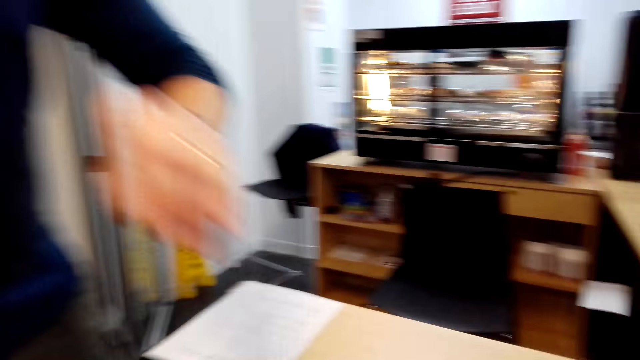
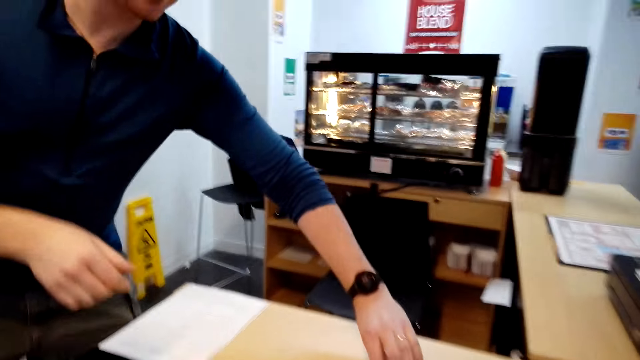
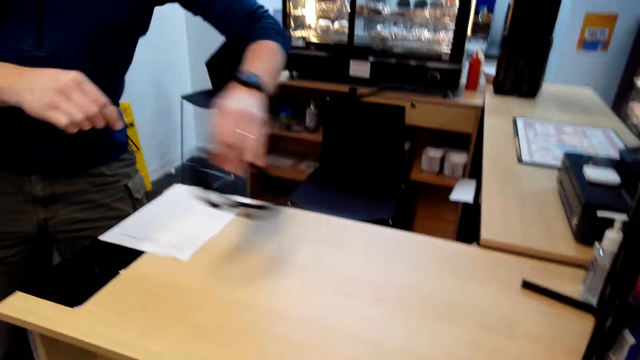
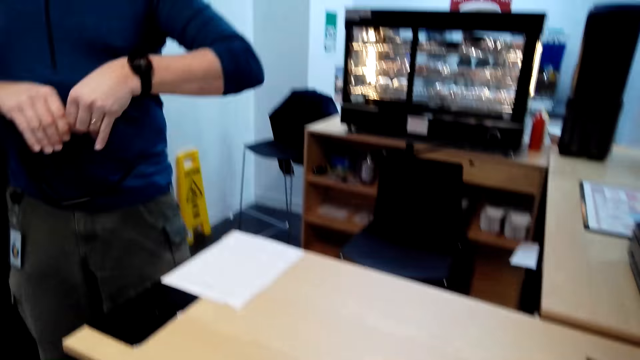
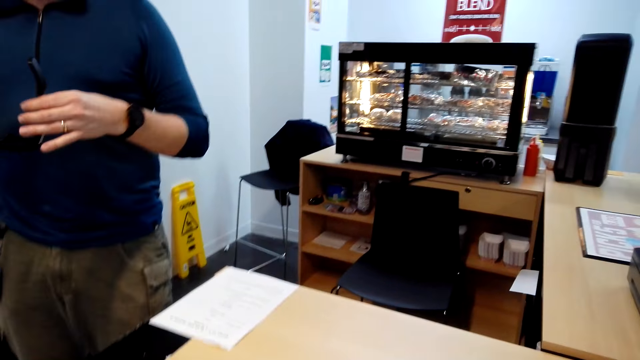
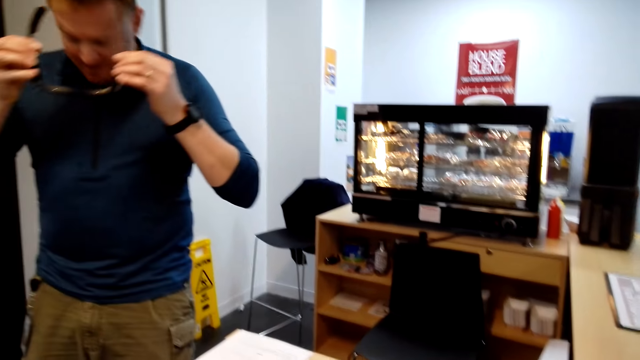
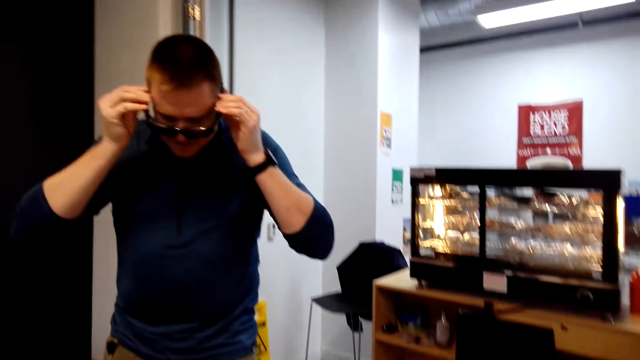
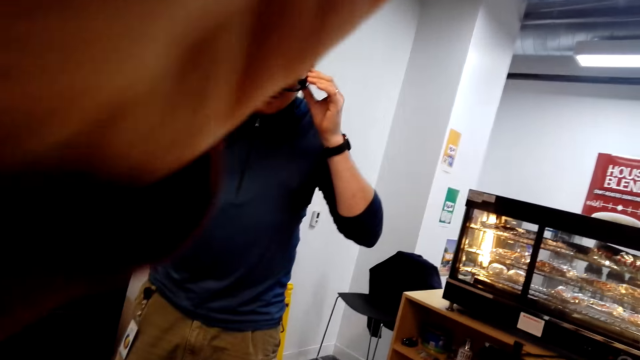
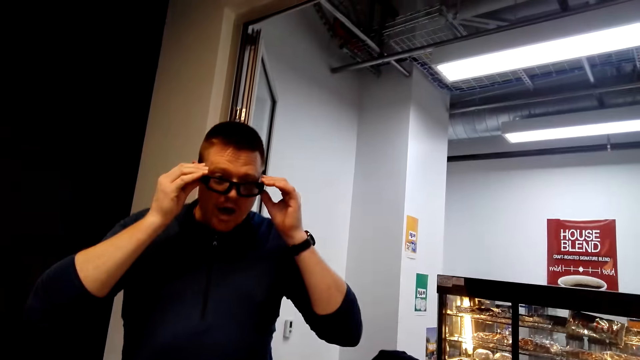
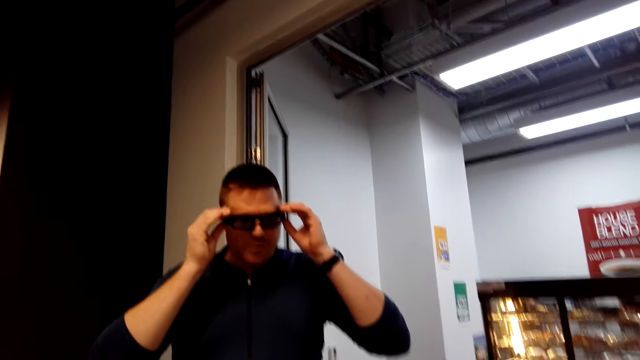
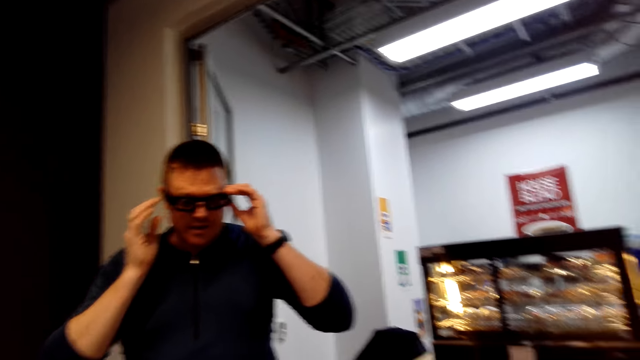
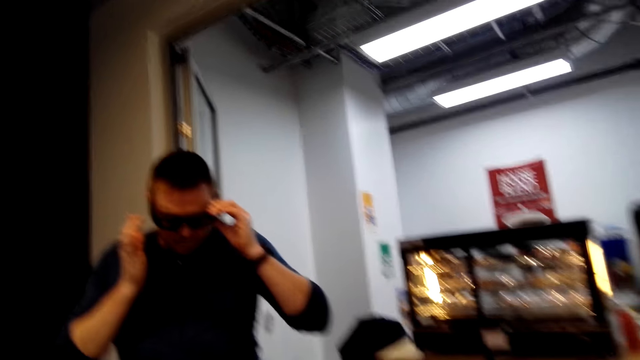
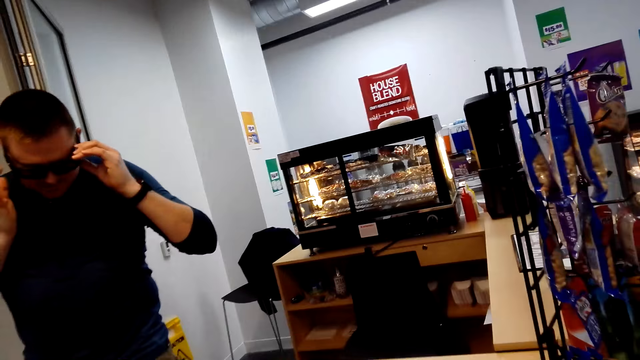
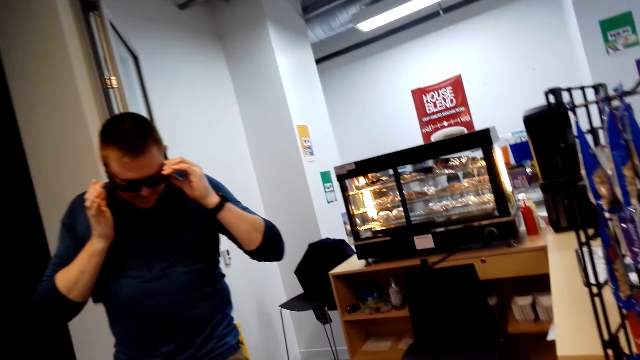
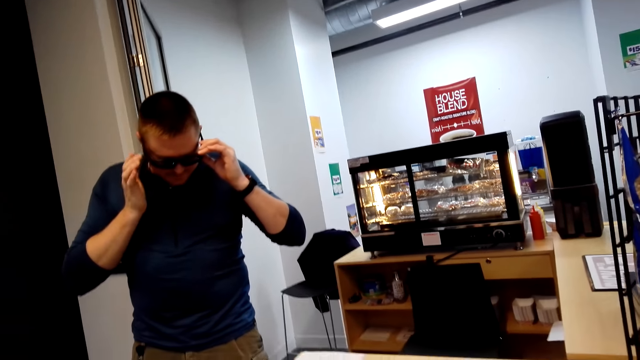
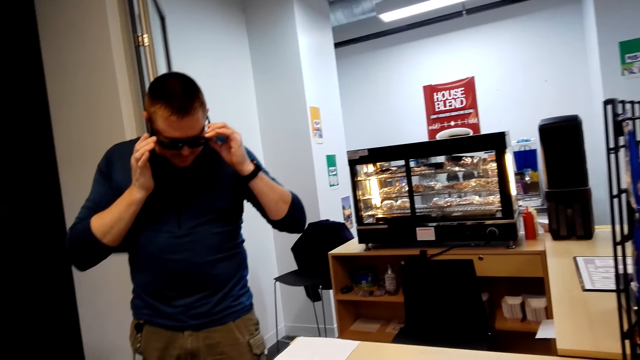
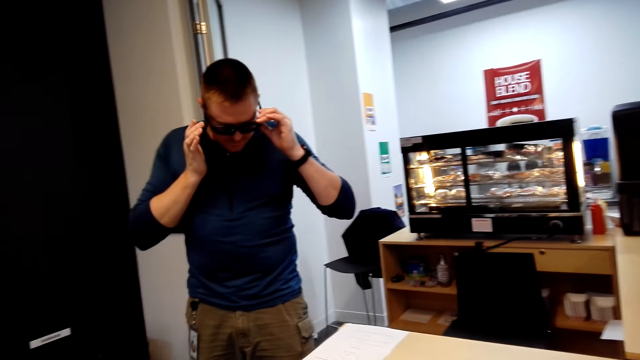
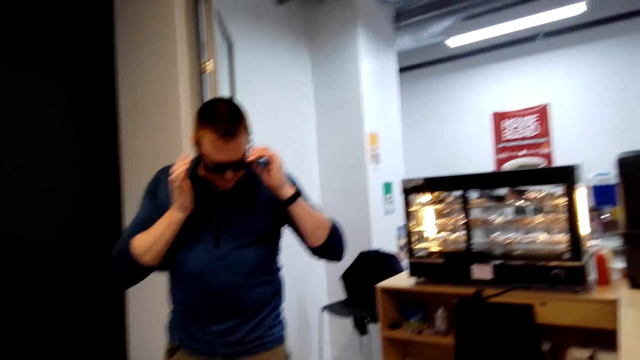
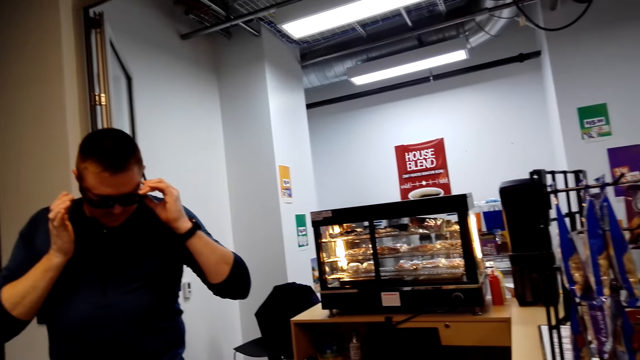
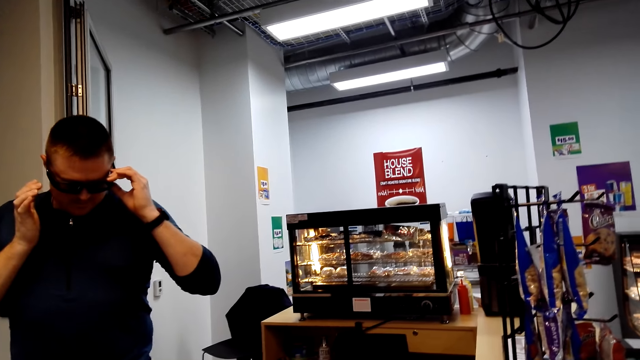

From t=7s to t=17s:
A man takes a goggle on the table. The man puts on the goggles. The camera wearer looks around.

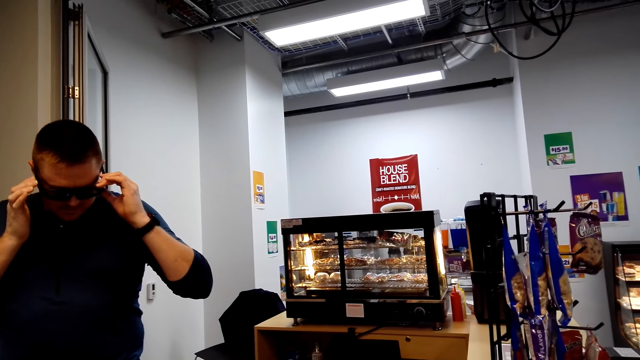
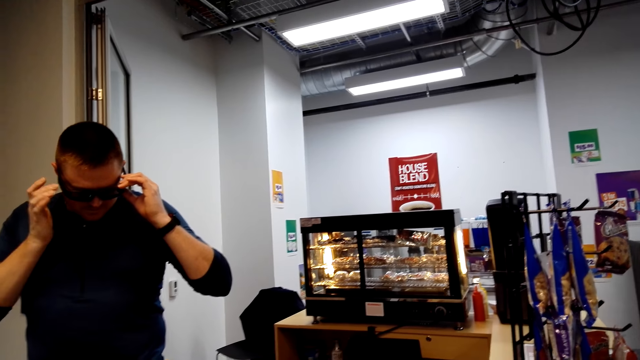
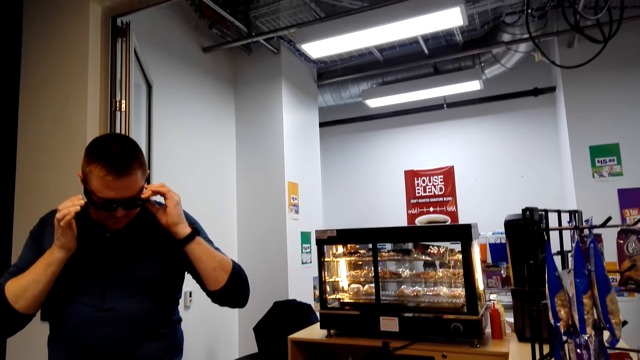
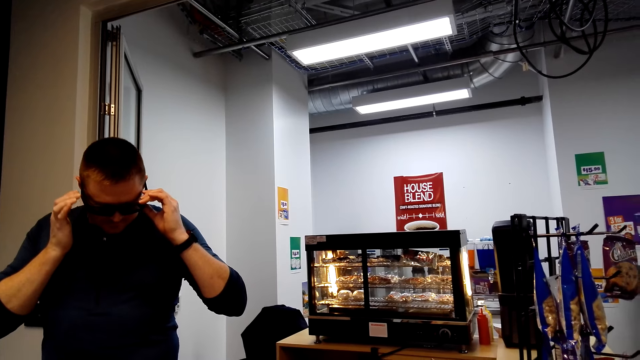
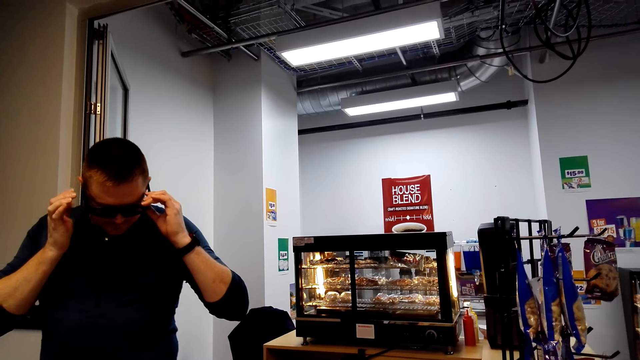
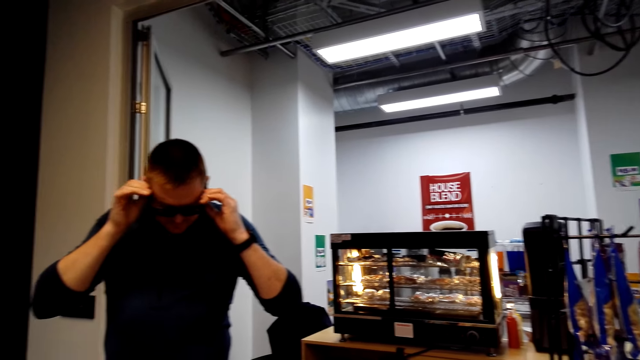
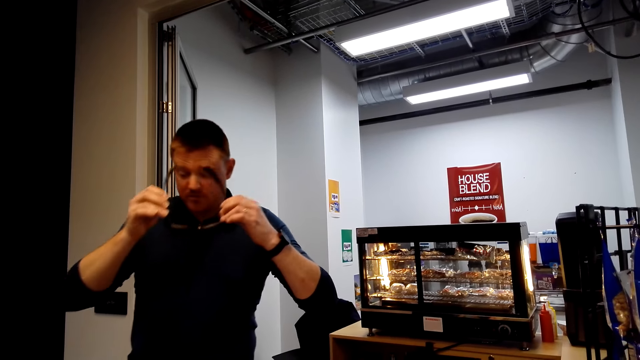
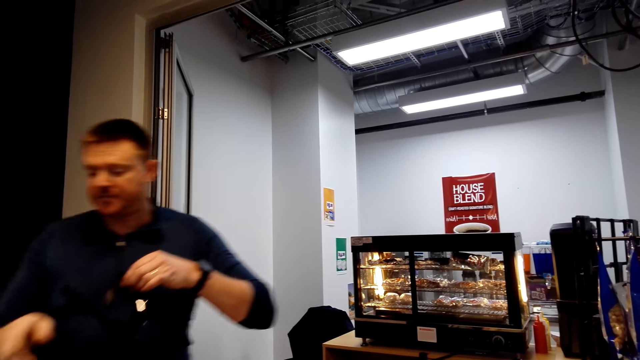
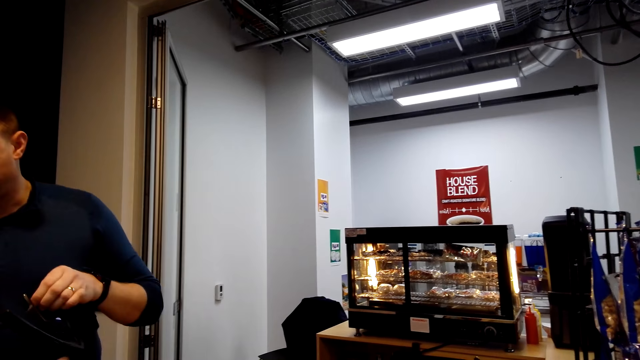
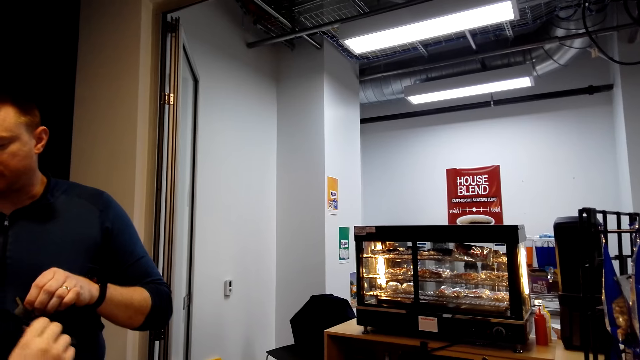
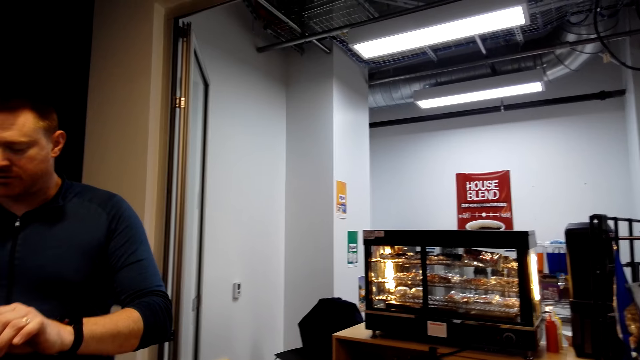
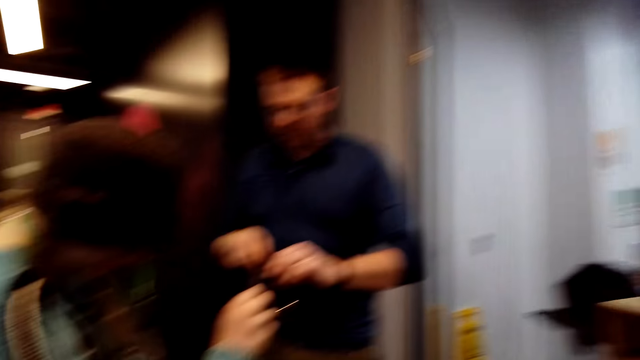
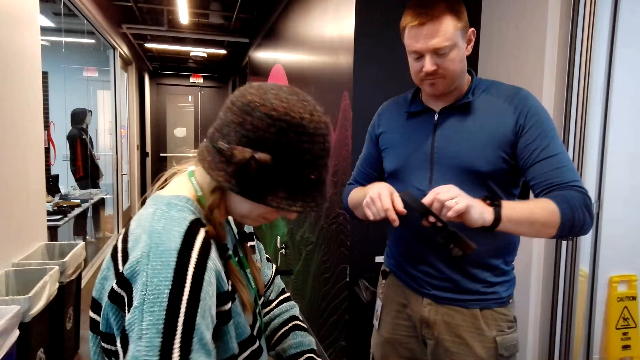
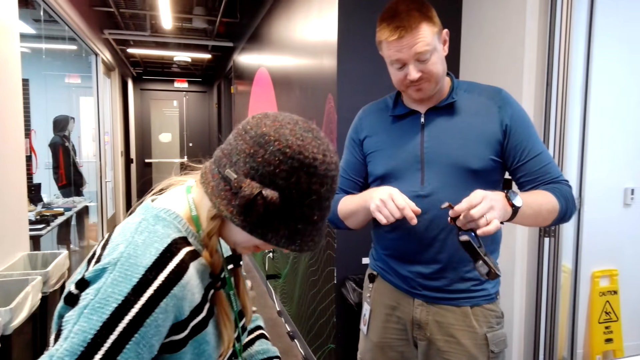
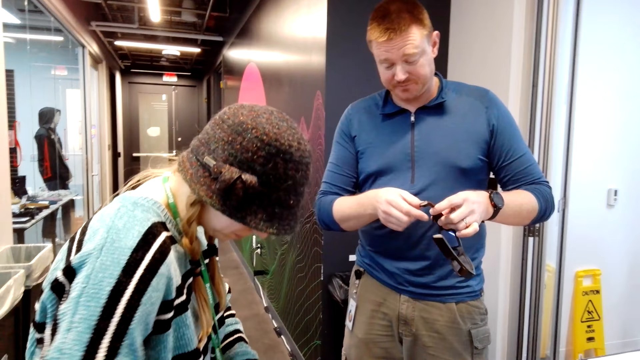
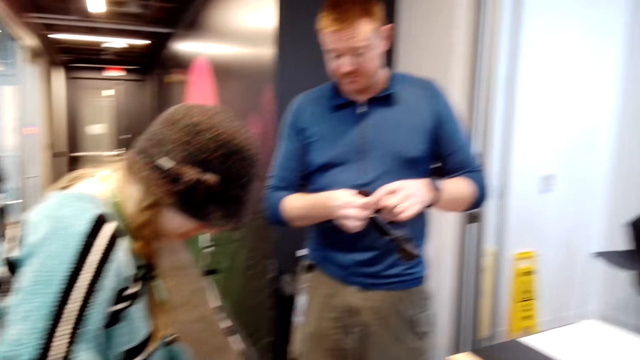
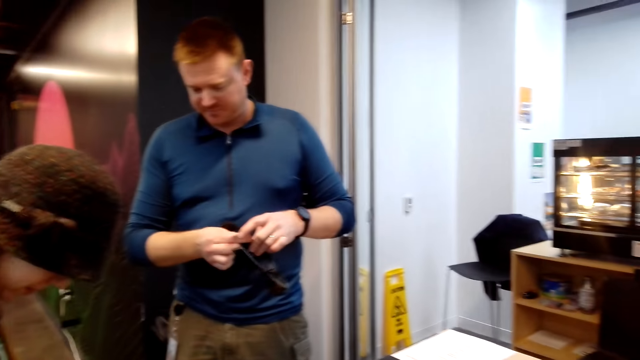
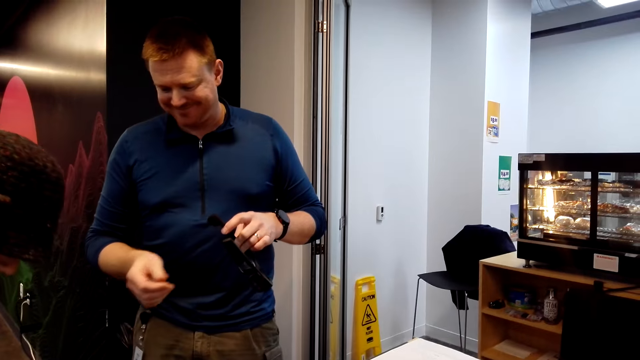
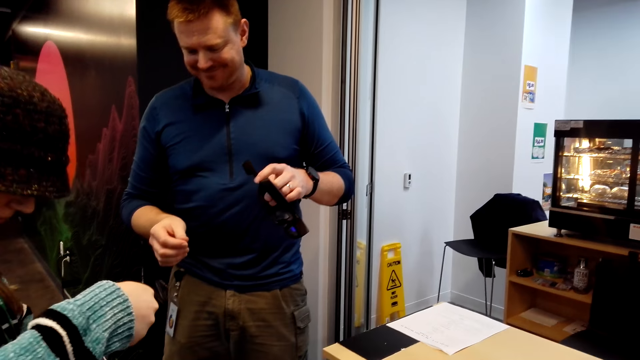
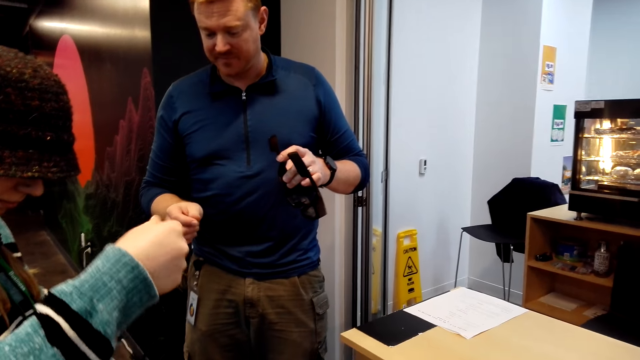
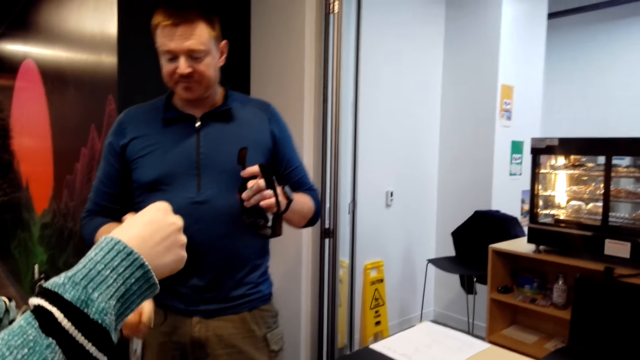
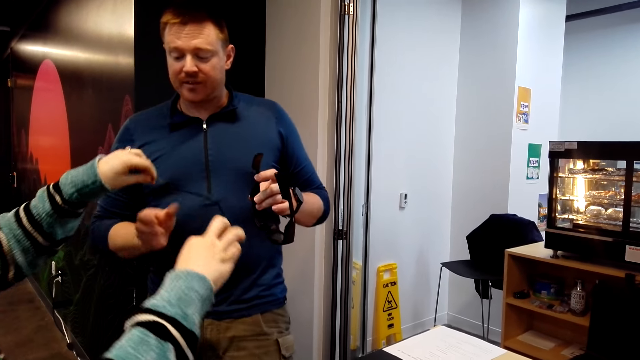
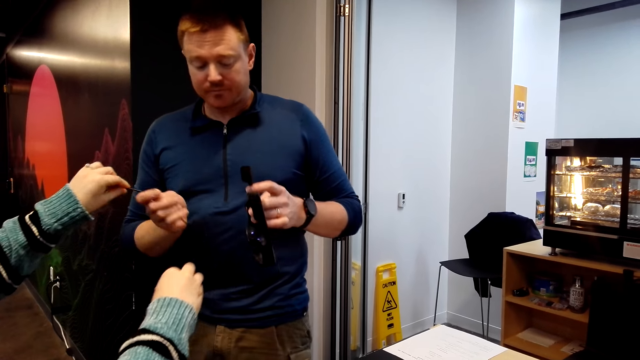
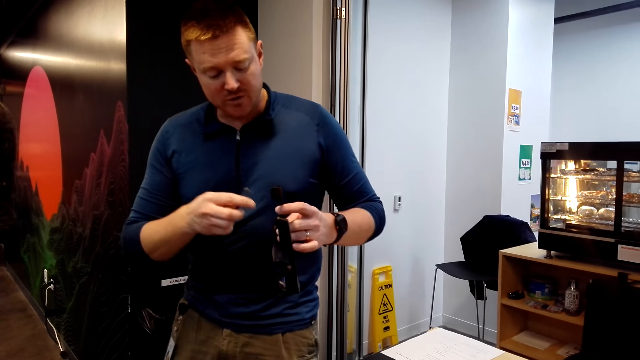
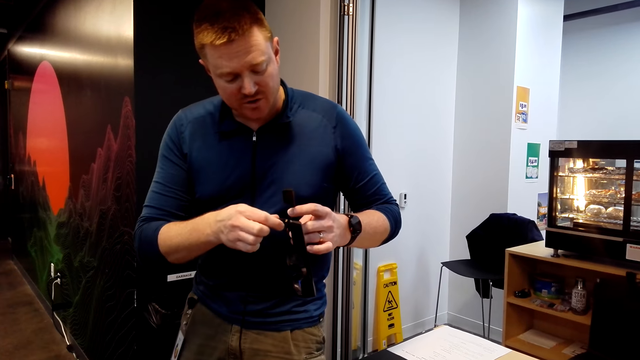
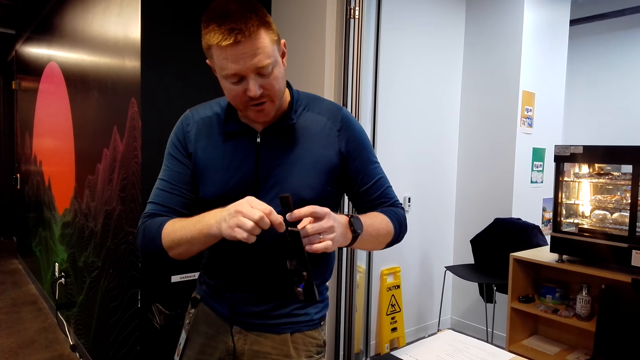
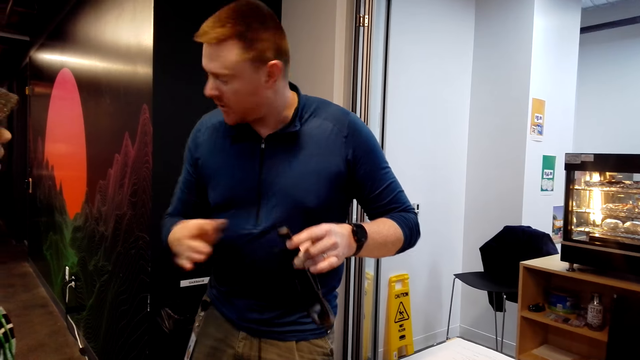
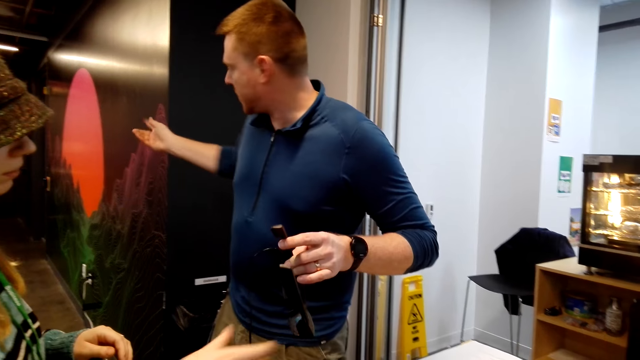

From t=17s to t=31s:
The camera wearer looks at the house blend. A lady searches in a bag. The man takes another goggle. The man removes the spectacles. The camera wearer looks around. The lady gives a wire to the man. The man fixes the wire on the goggle.
